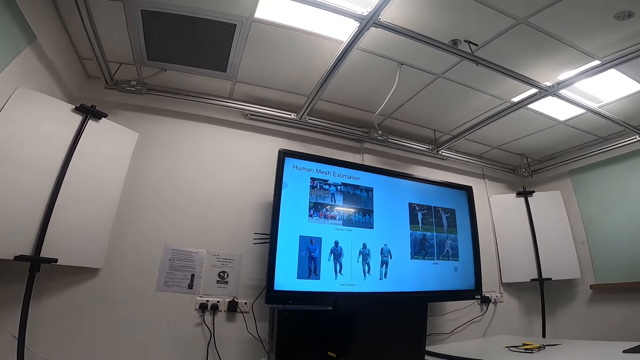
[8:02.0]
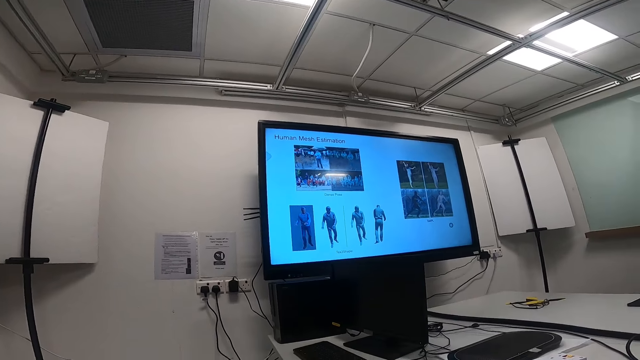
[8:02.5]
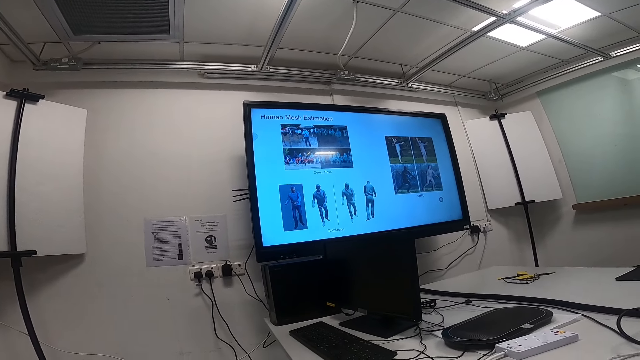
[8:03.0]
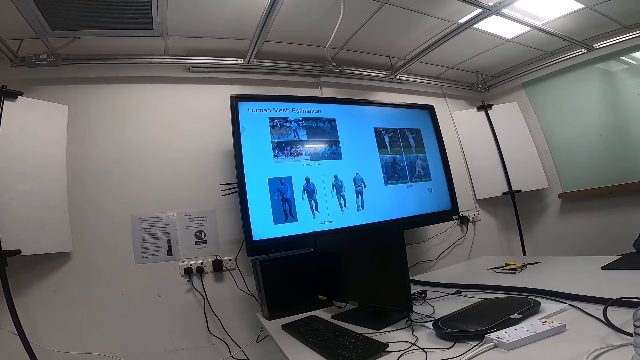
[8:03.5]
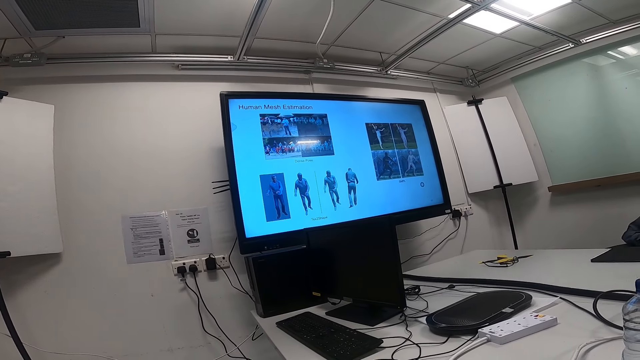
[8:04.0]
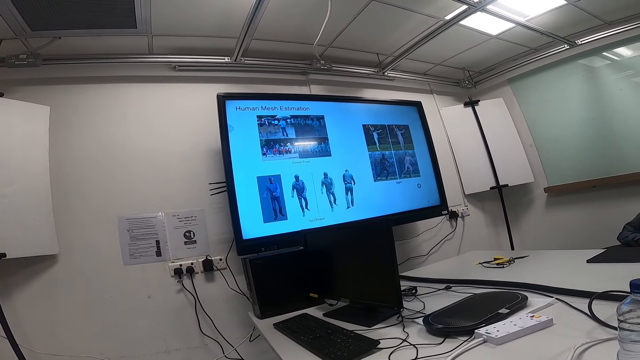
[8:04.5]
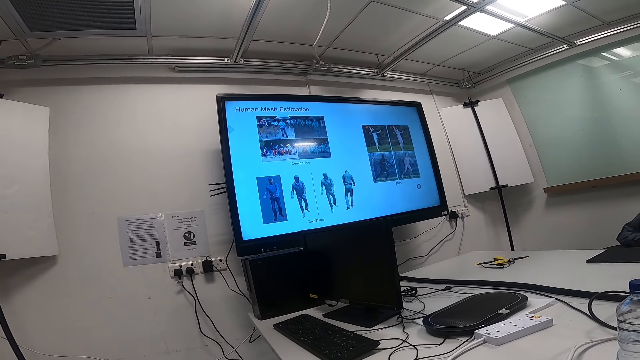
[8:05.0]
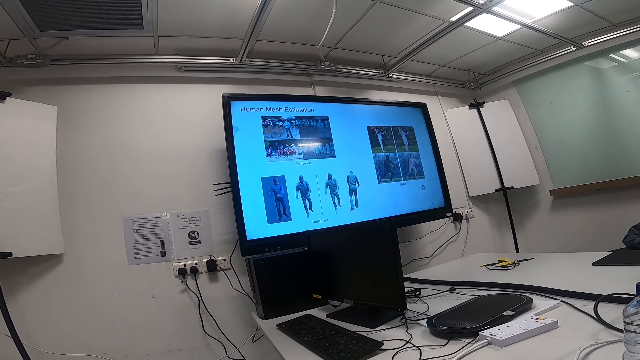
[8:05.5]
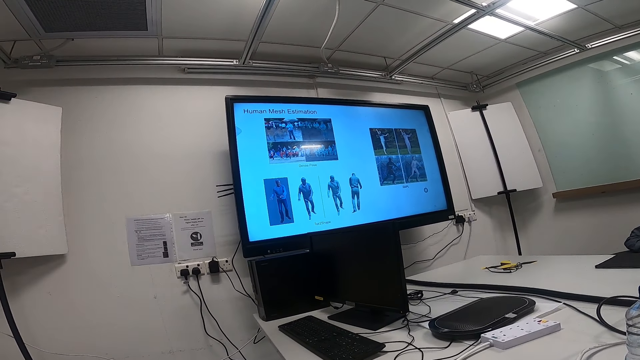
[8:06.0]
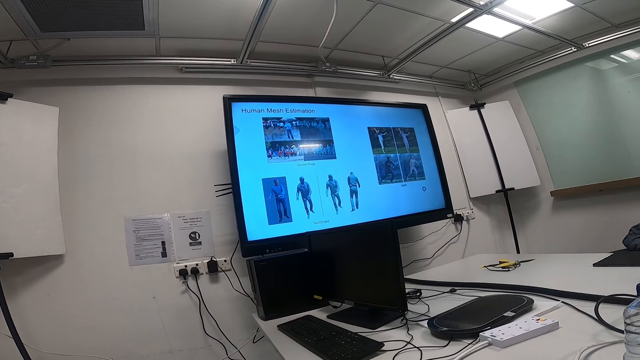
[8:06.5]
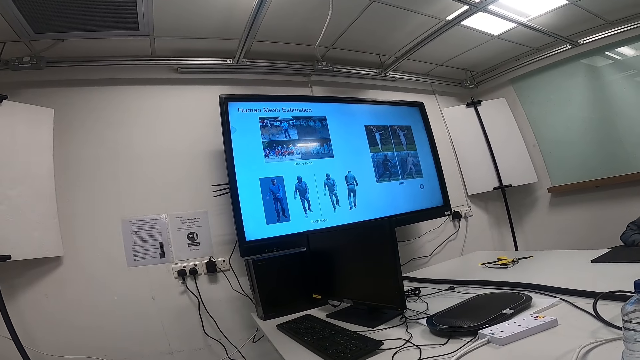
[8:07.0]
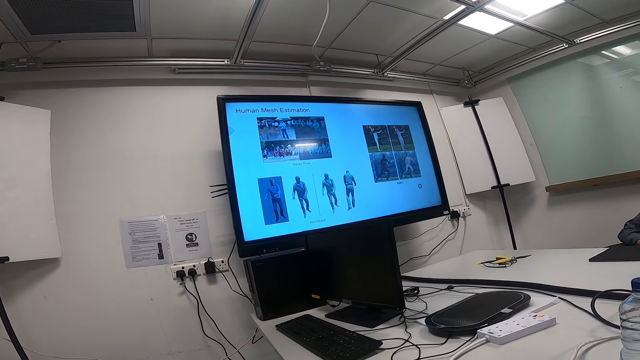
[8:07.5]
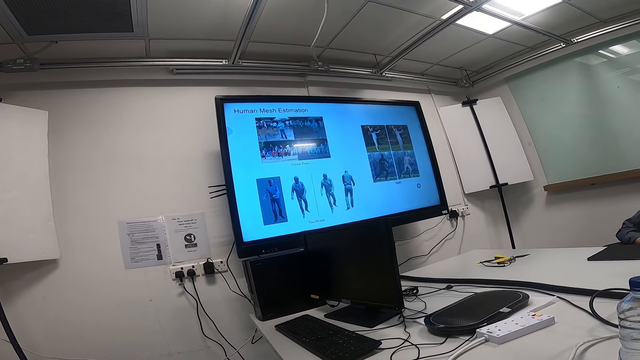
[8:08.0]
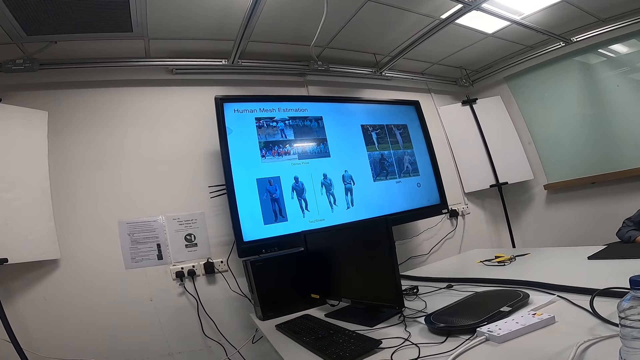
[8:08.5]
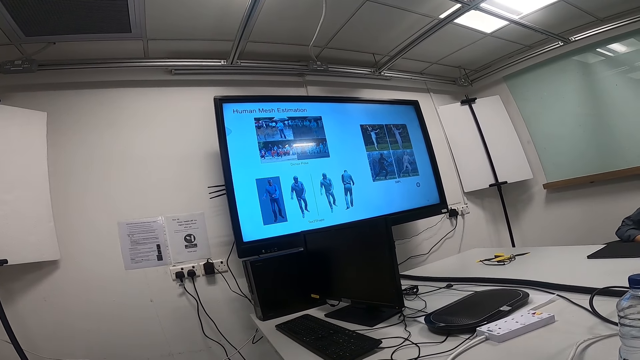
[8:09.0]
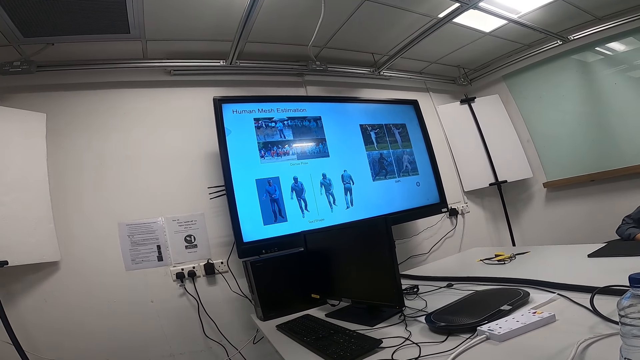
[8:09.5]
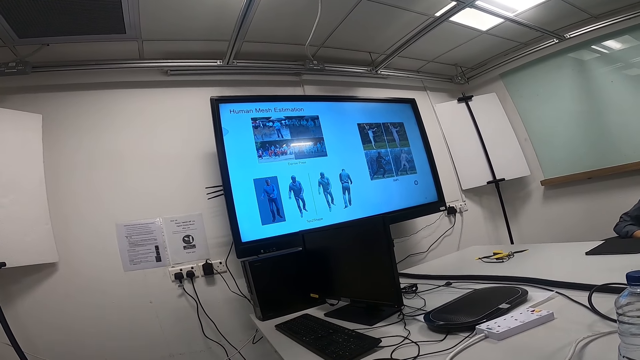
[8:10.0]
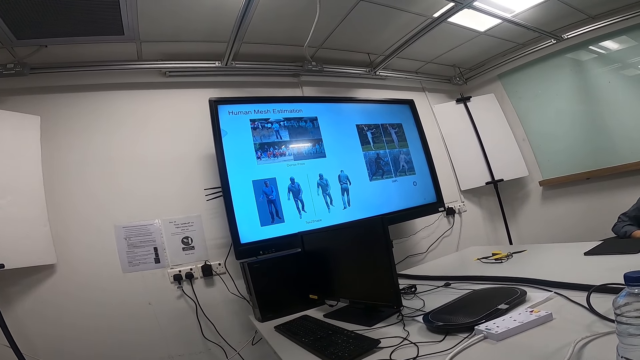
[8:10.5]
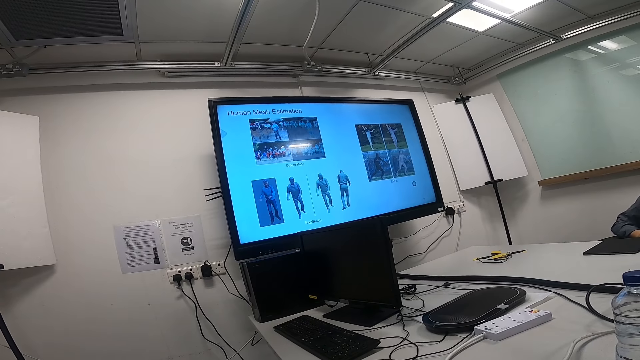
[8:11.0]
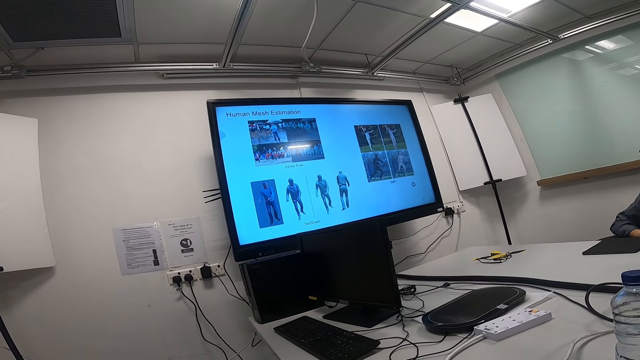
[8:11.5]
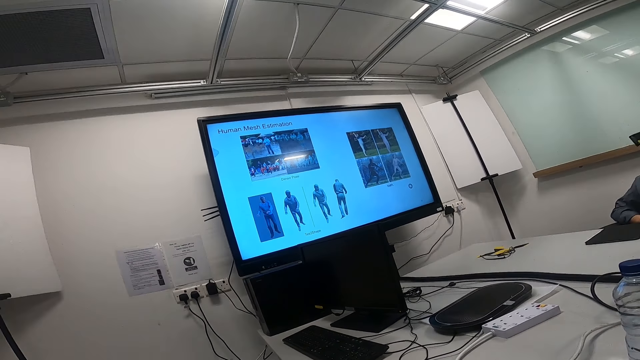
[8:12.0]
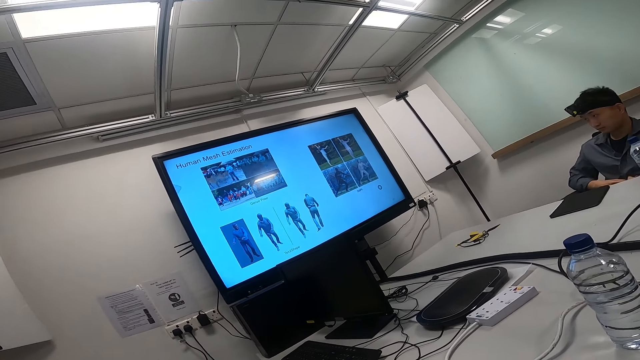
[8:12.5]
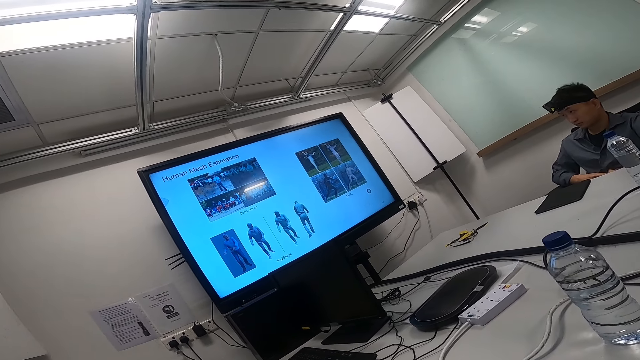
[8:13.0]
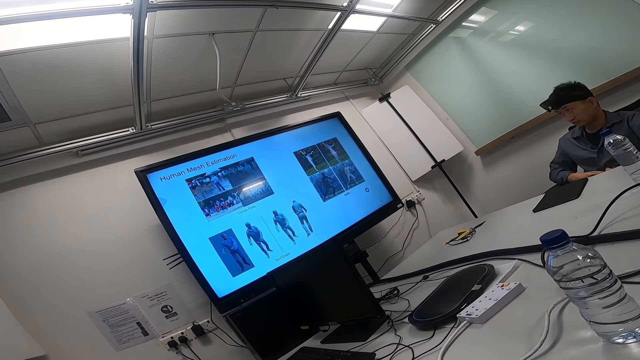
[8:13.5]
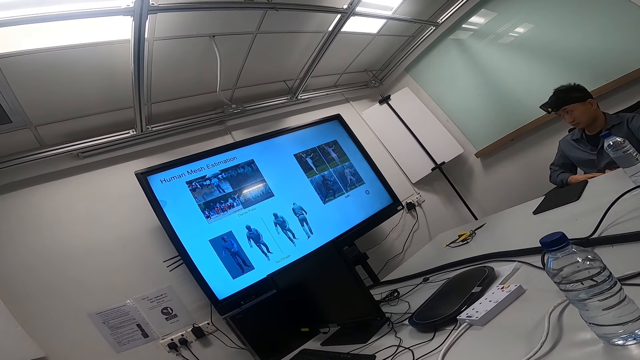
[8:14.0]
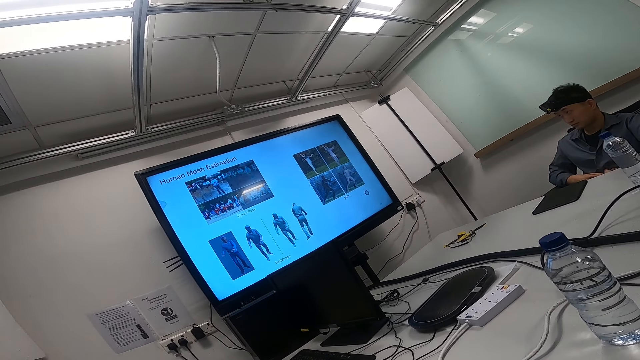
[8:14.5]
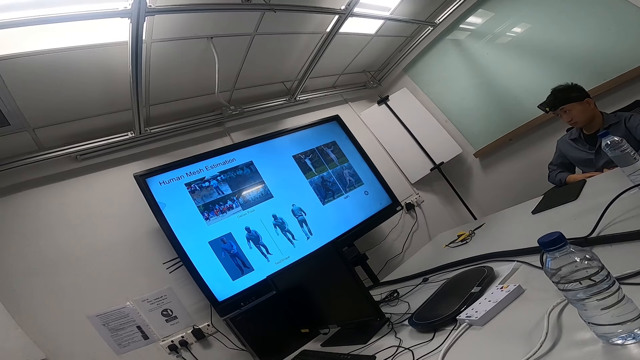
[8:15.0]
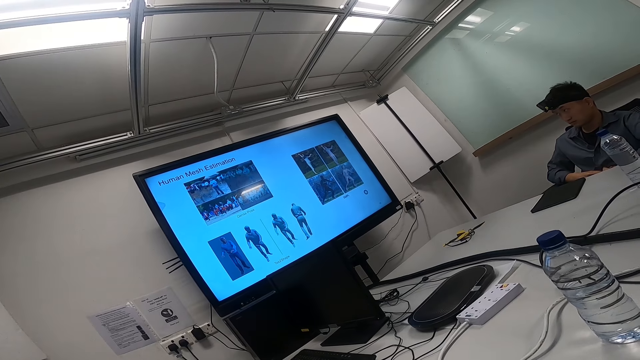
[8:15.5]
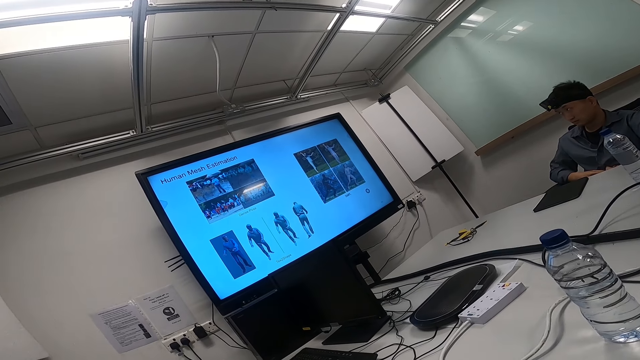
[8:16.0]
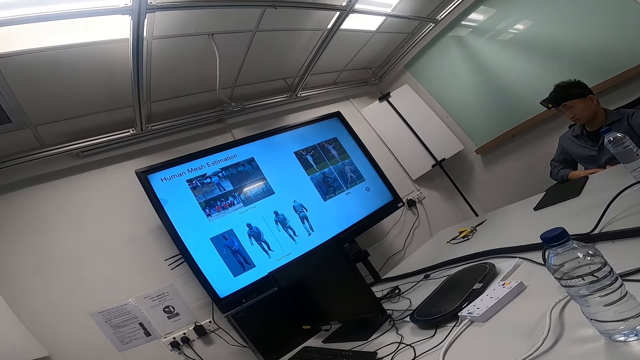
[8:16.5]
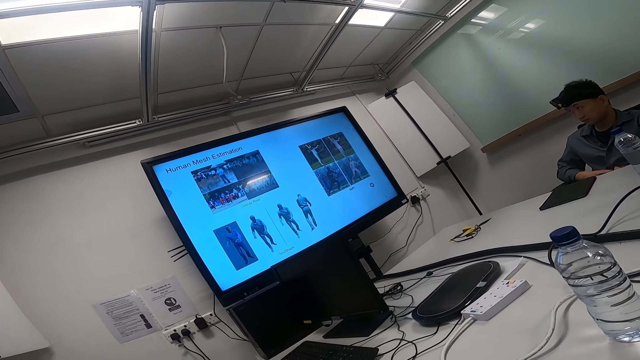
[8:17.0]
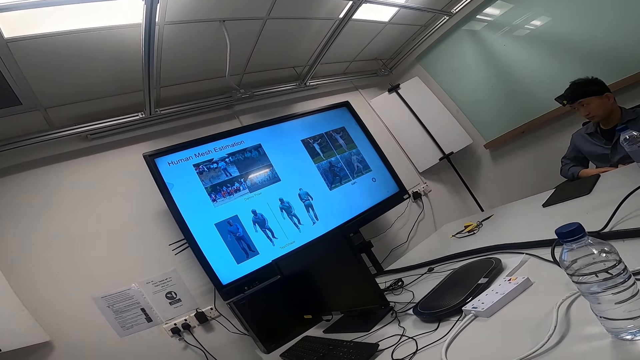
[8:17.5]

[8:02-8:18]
A person looks at the screen.

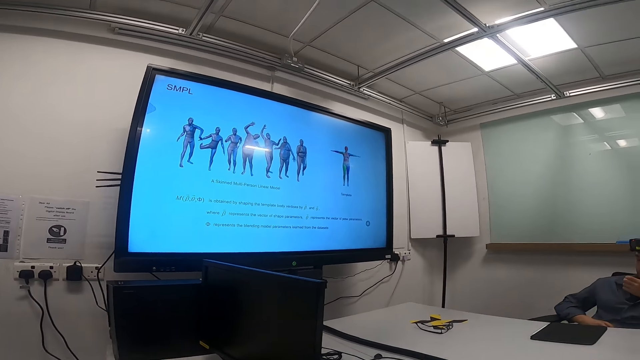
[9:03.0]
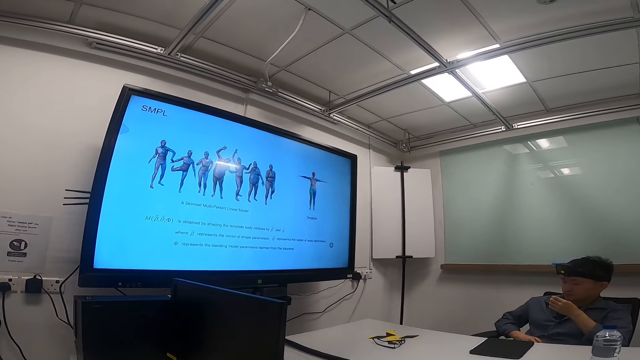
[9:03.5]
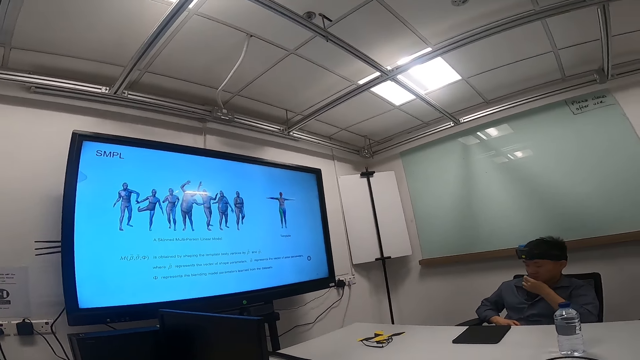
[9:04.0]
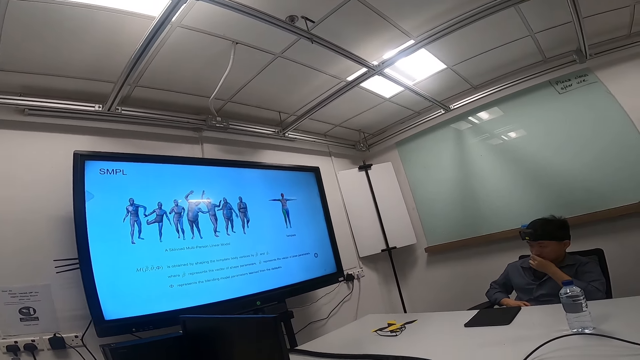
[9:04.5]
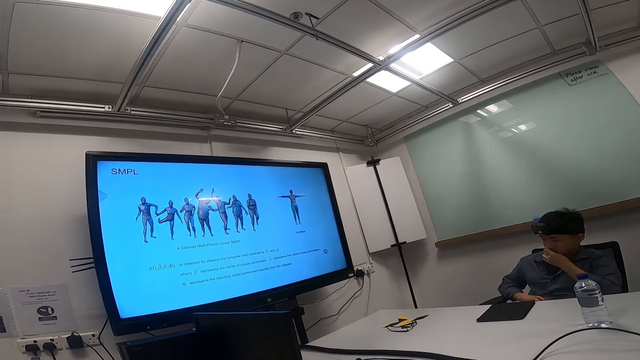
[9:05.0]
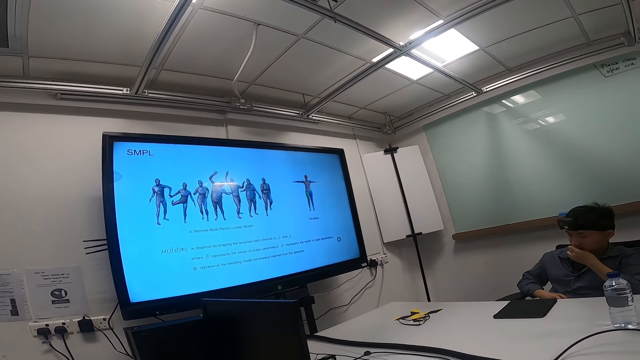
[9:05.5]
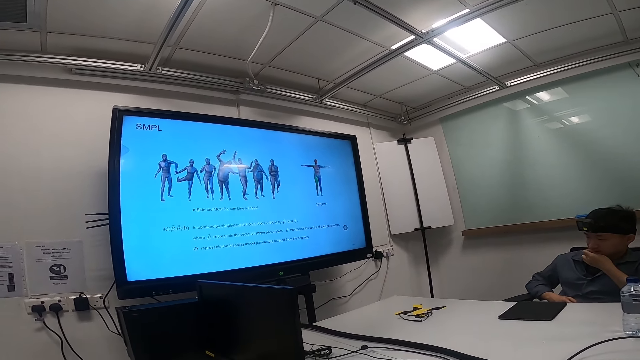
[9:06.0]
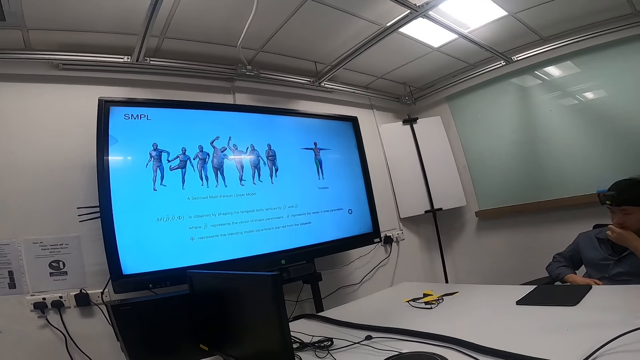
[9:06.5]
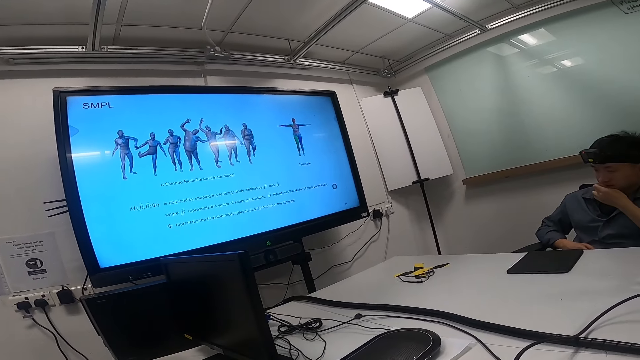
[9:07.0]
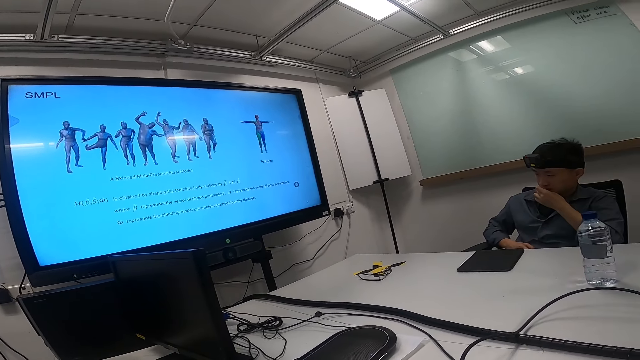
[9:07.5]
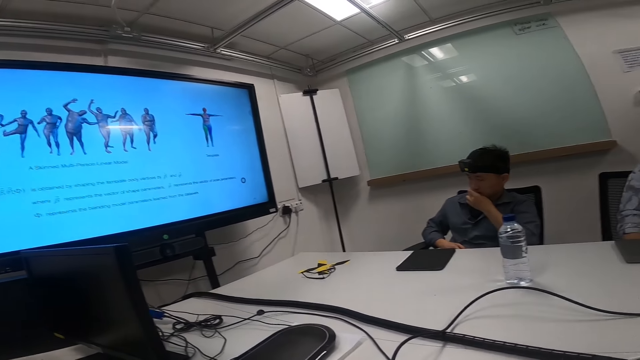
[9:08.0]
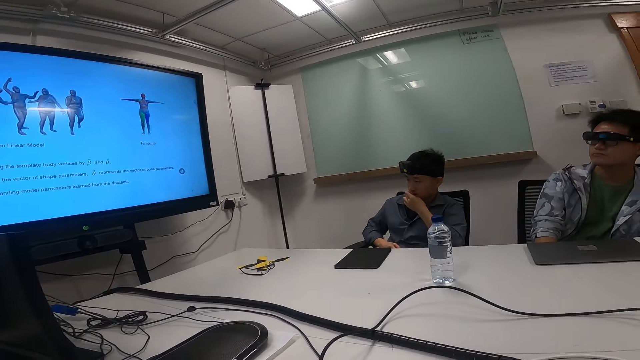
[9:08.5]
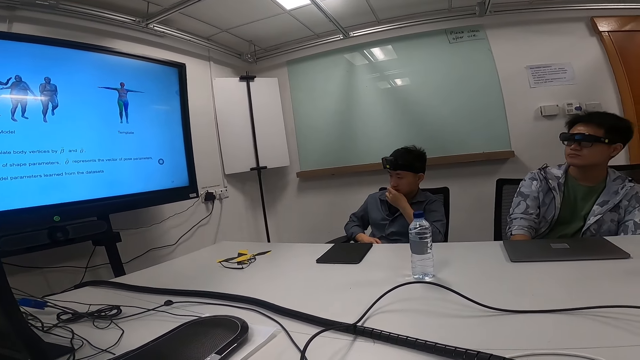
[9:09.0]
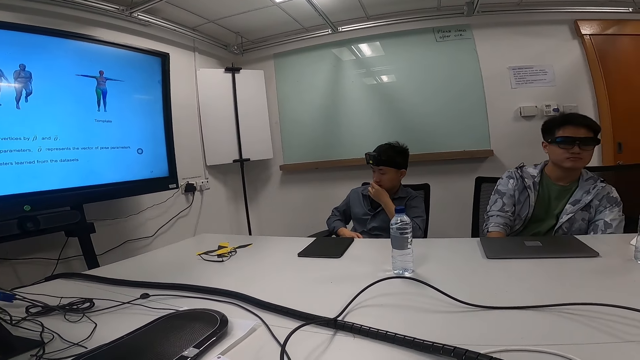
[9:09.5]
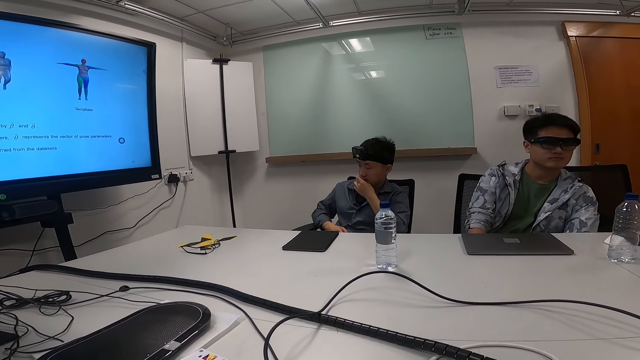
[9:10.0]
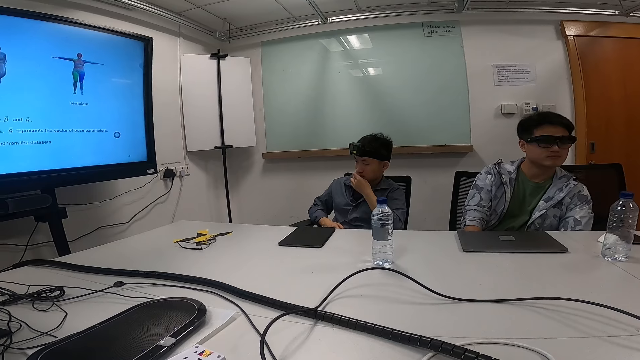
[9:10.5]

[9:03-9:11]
A person puts fingers in the mouth. Another person looks aside.
